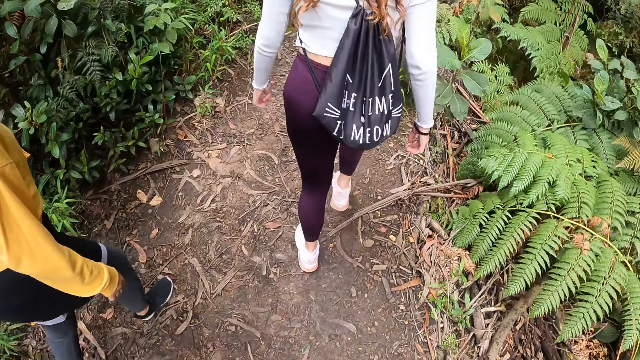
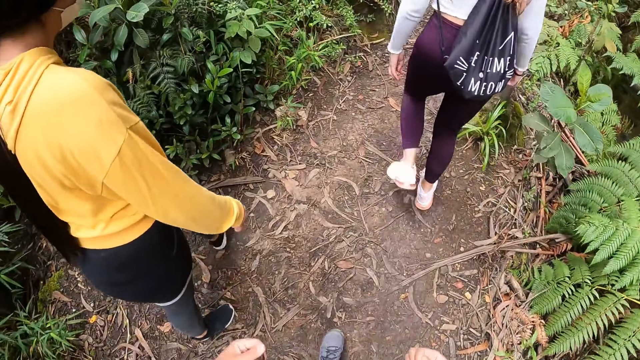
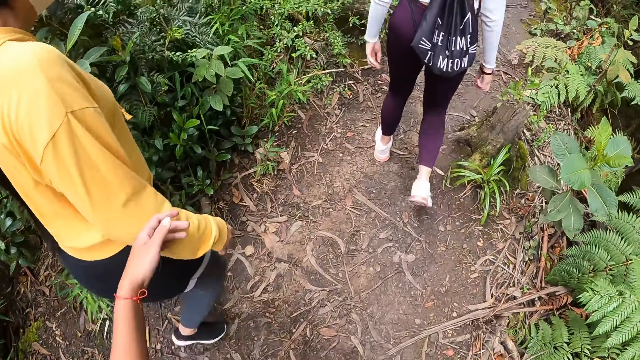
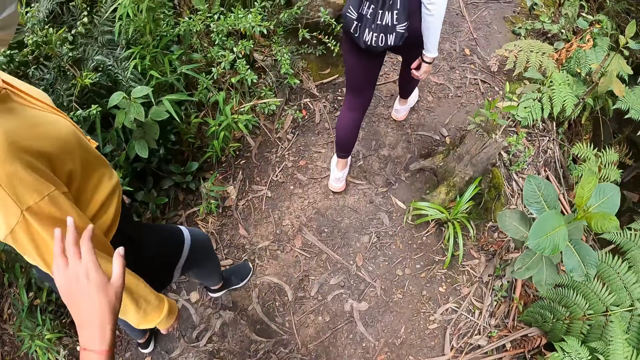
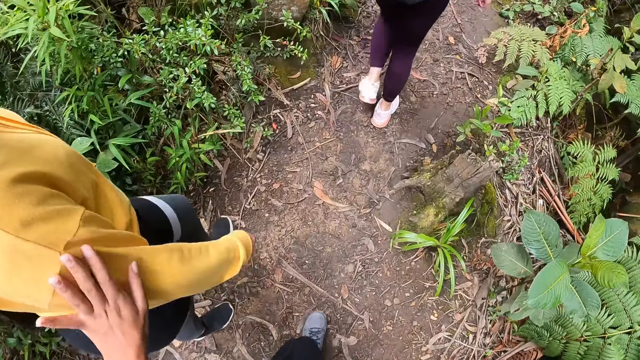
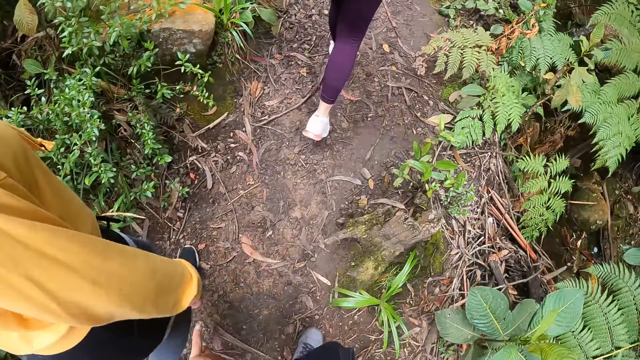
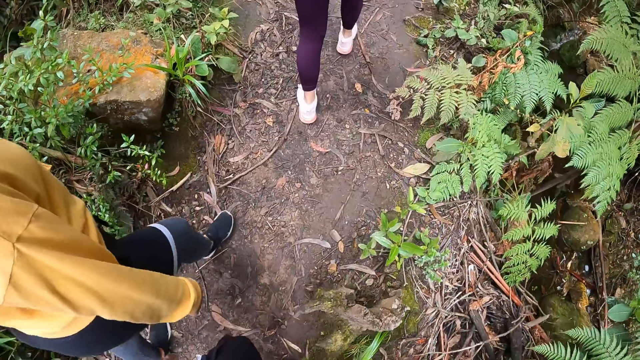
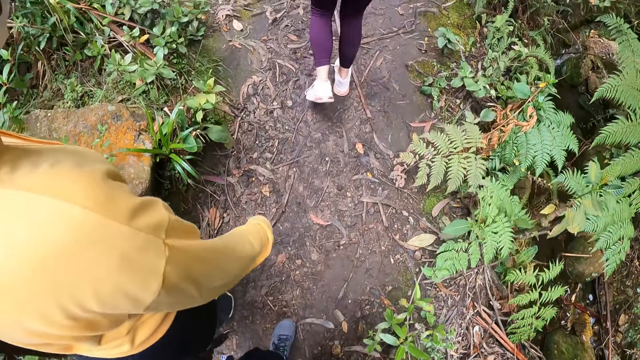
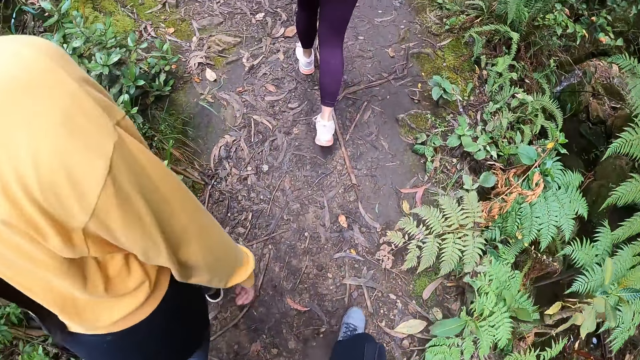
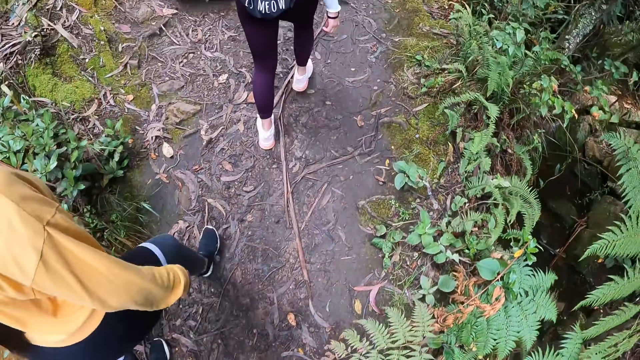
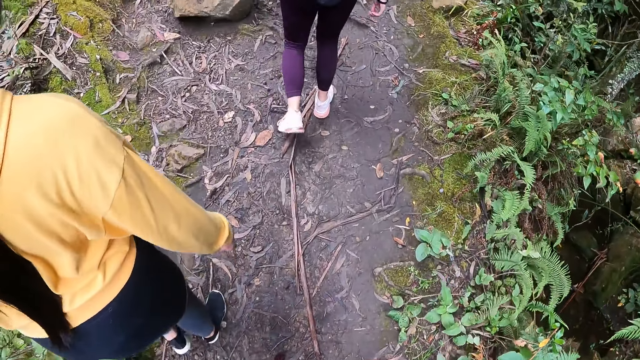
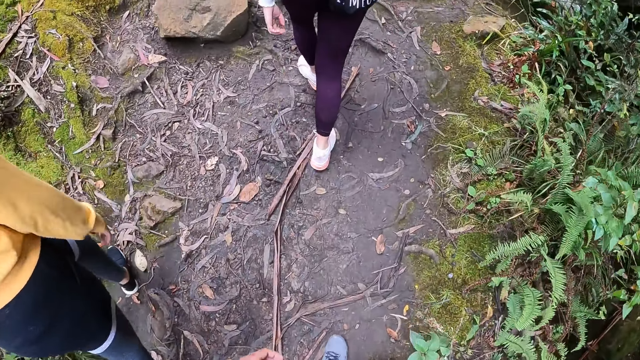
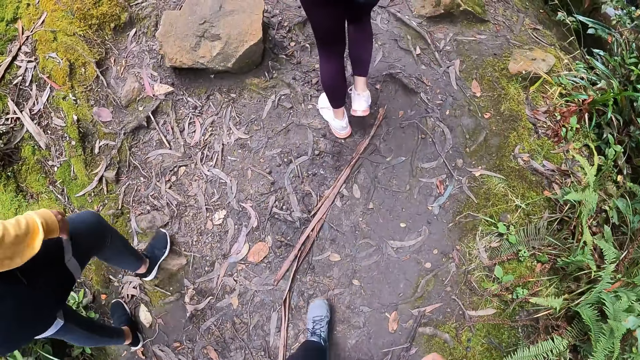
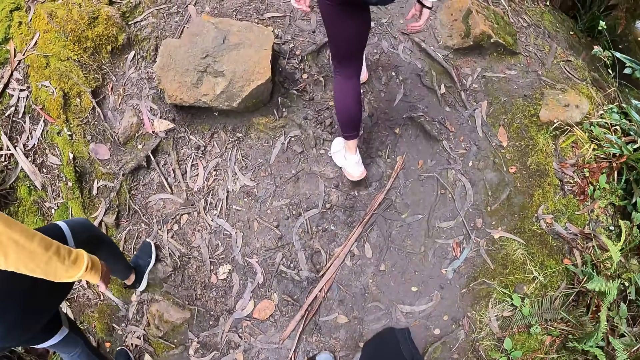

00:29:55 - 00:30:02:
The camera wearer taps the woman with her left hand.

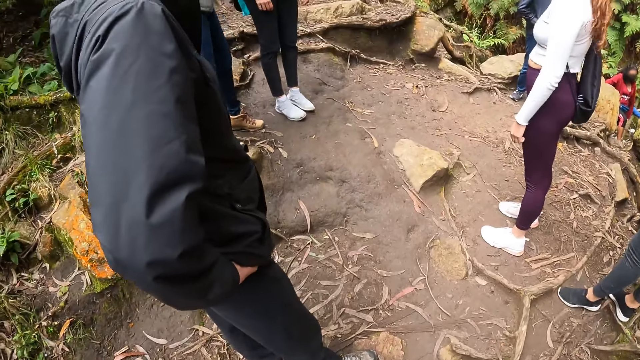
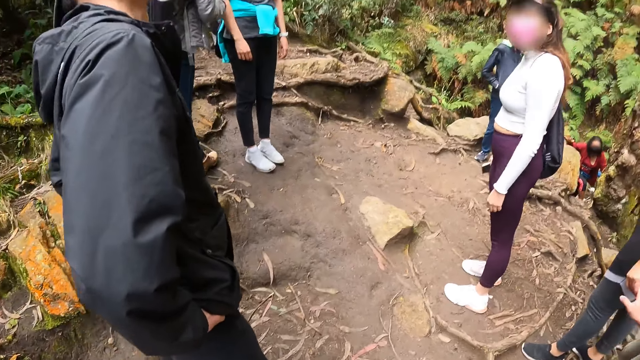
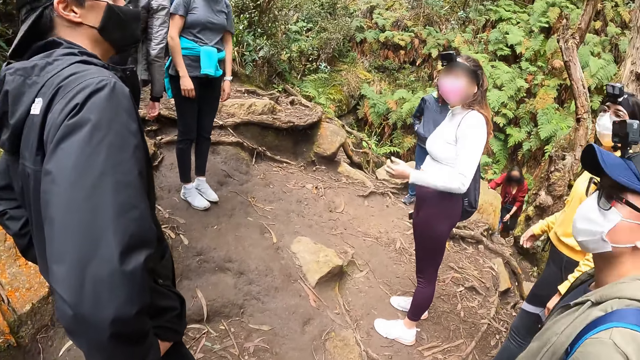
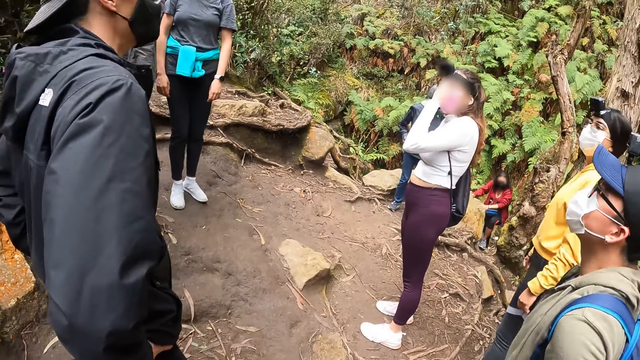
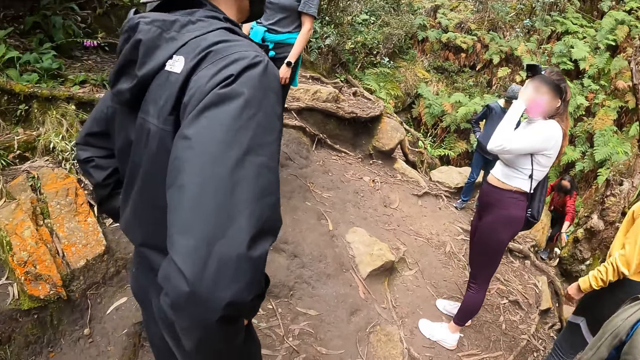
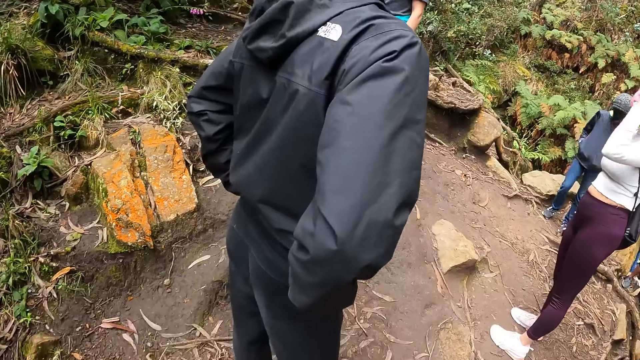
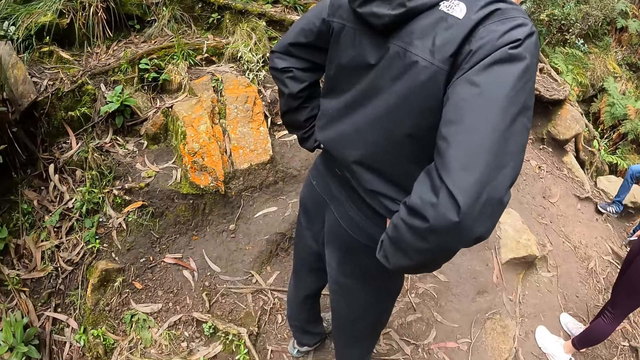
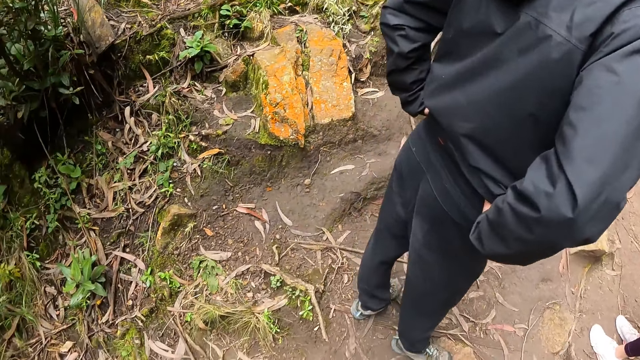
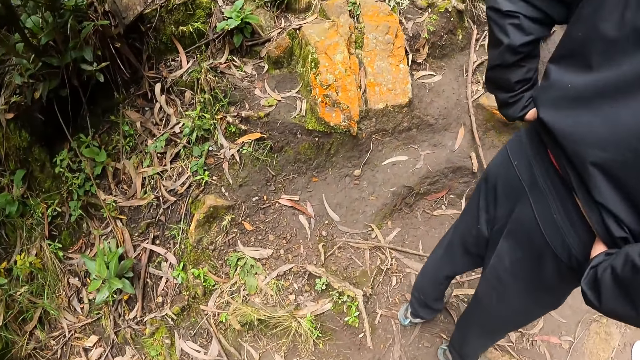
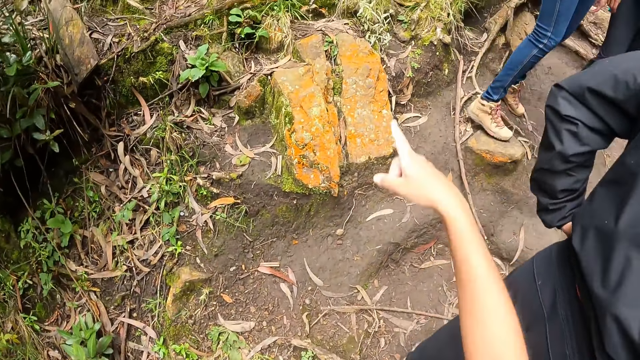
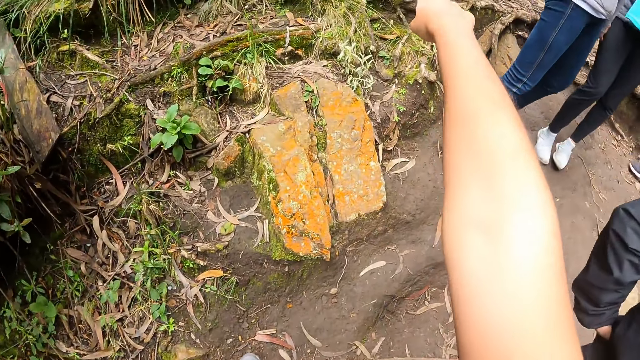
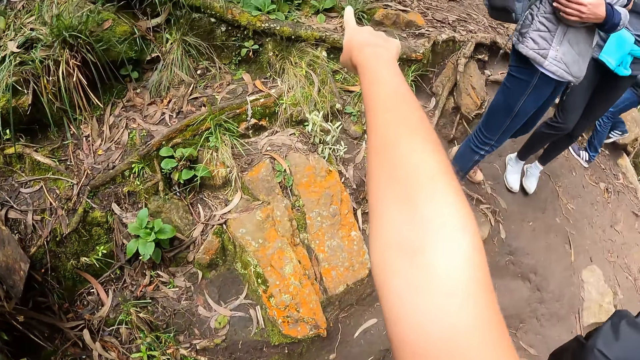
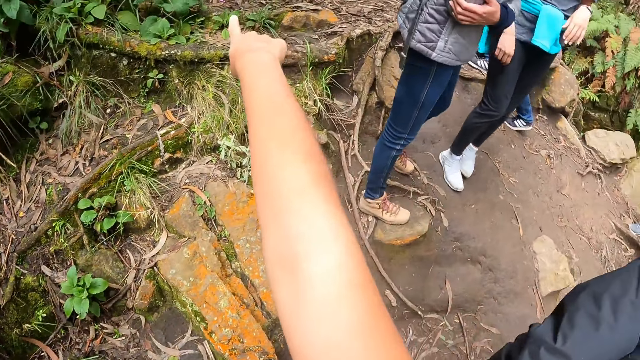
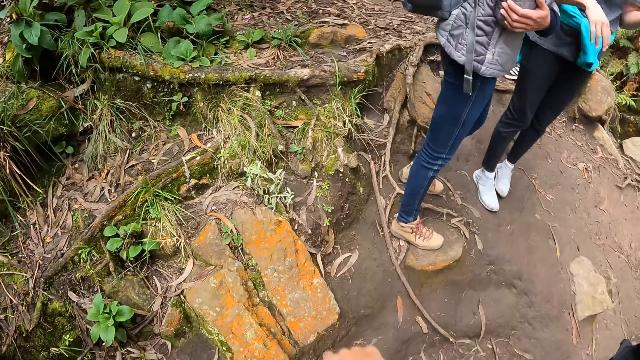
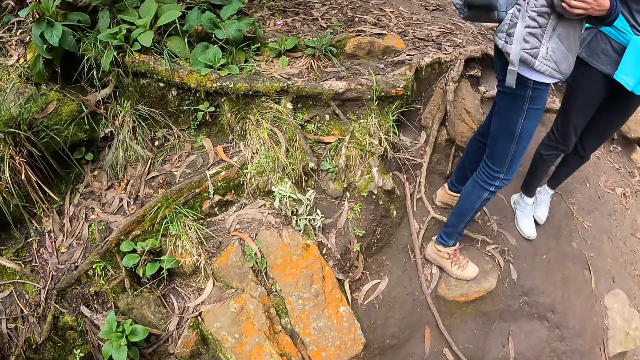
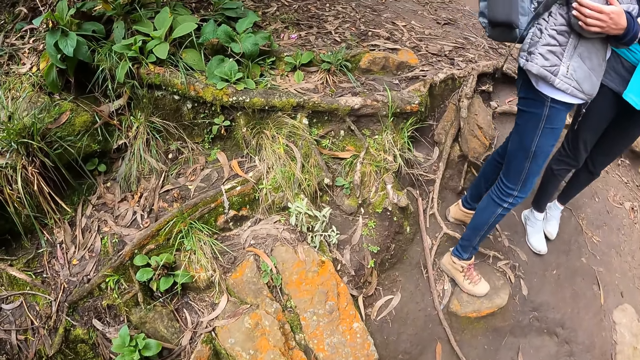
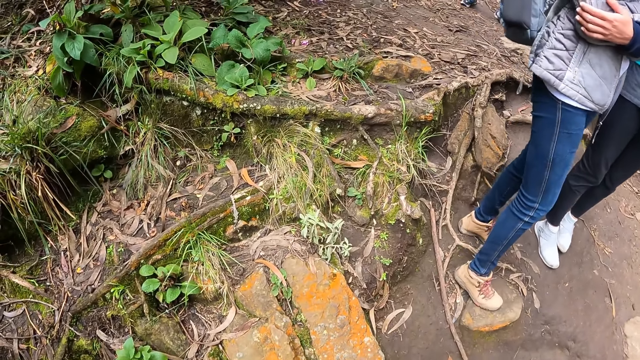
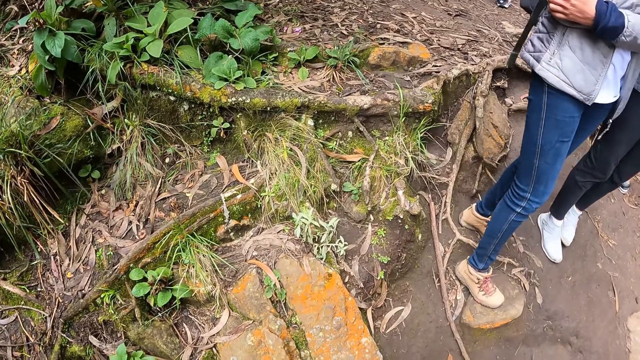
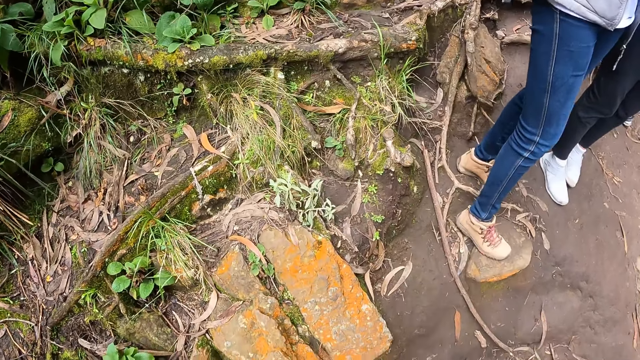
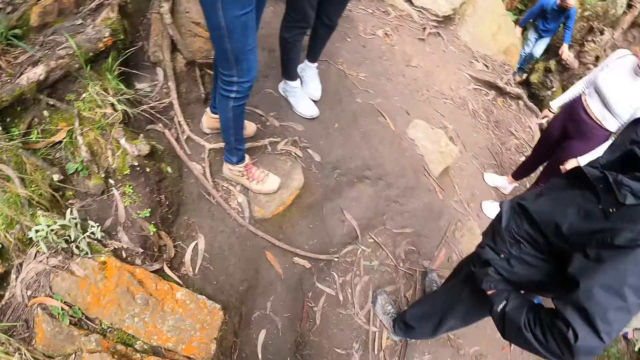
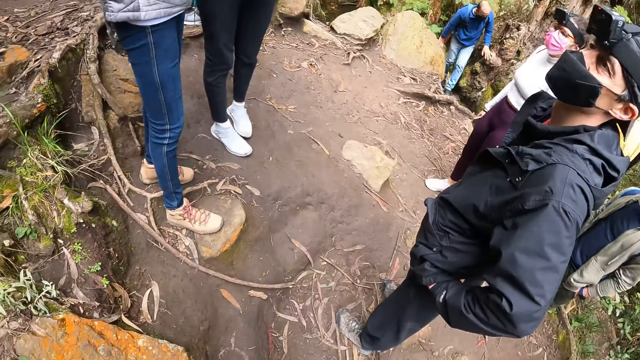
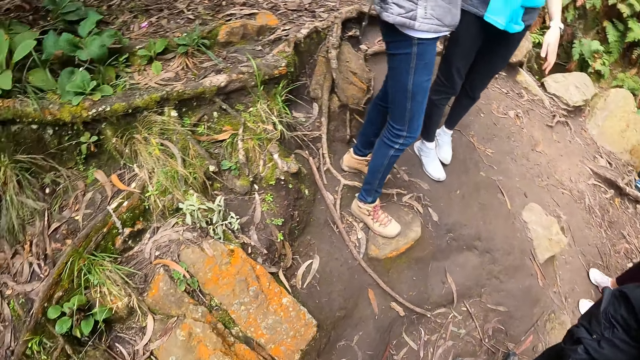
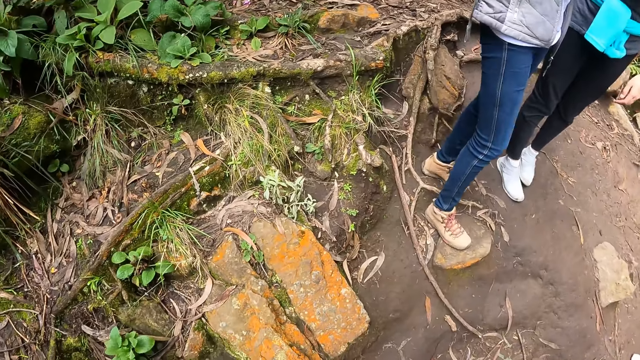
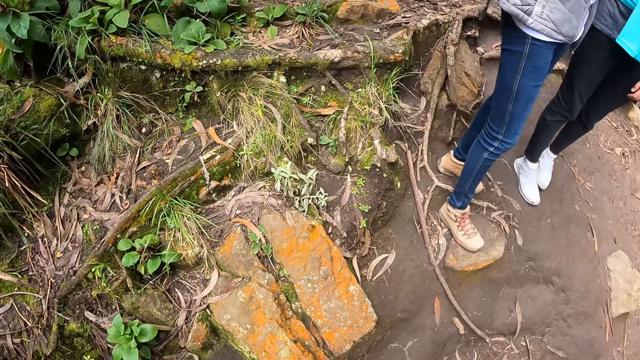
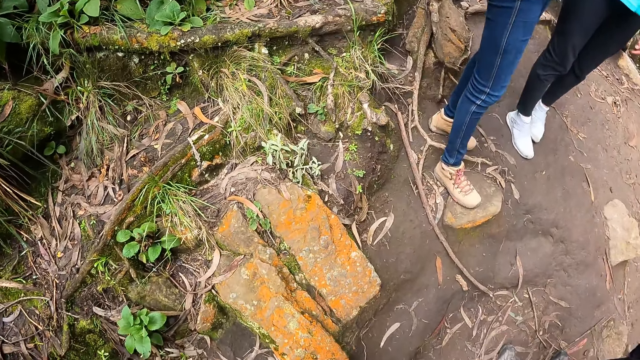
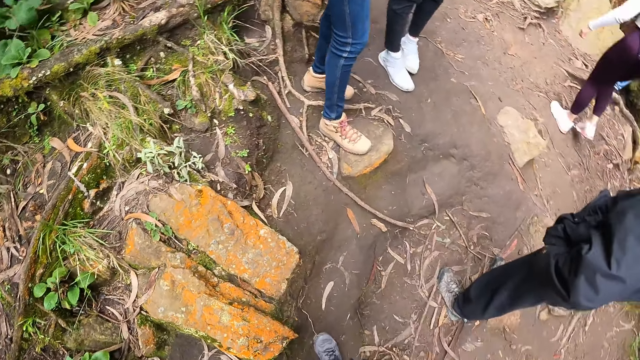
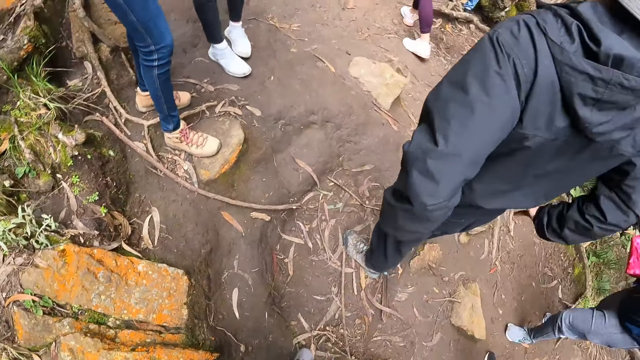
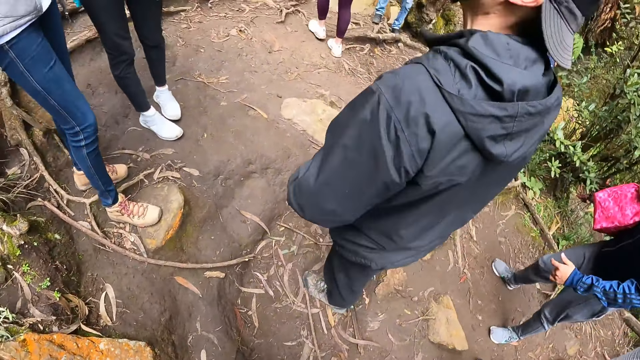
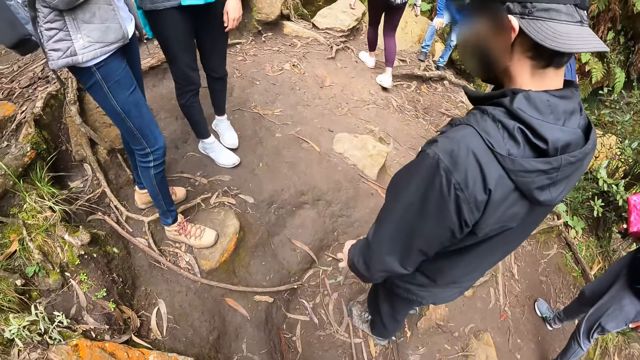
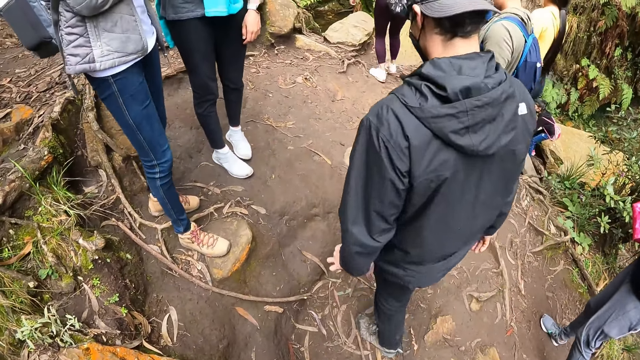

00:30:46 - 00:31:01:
The woman pushes a camera on her head with her left hand. The camera wearer points her right hand at a plant or the forest. She looks around.
